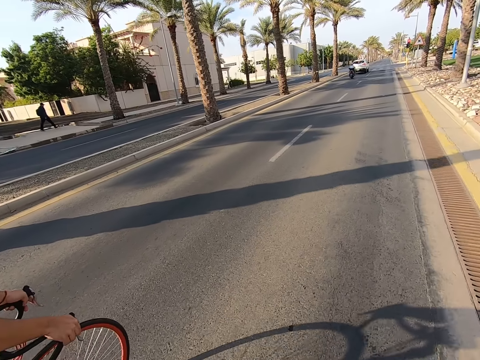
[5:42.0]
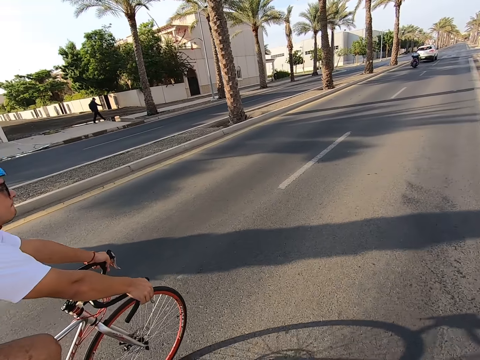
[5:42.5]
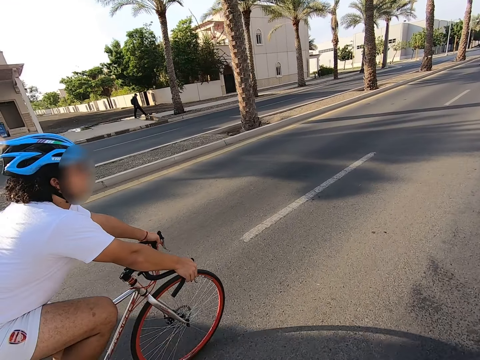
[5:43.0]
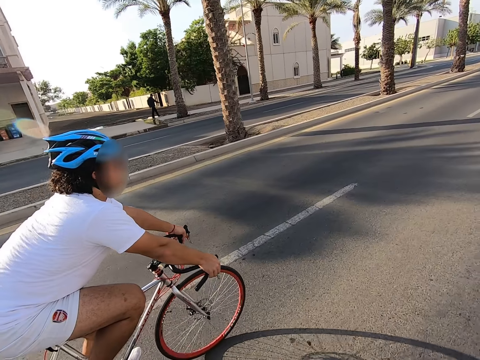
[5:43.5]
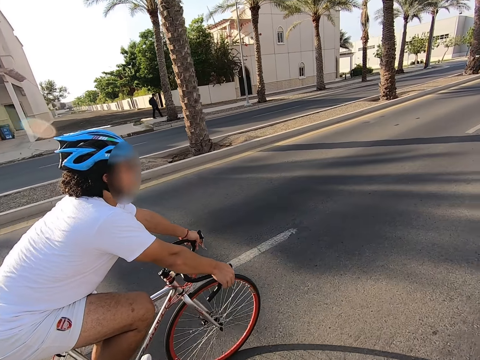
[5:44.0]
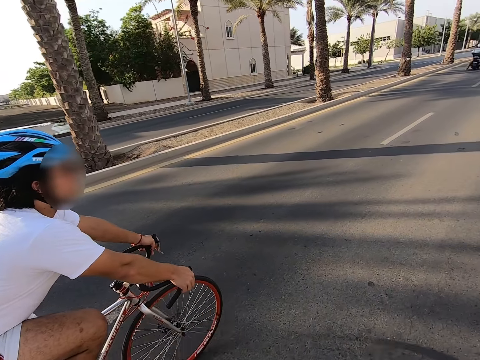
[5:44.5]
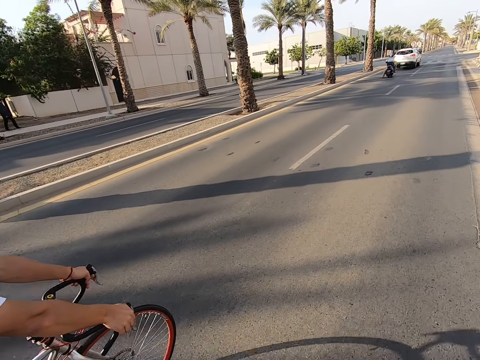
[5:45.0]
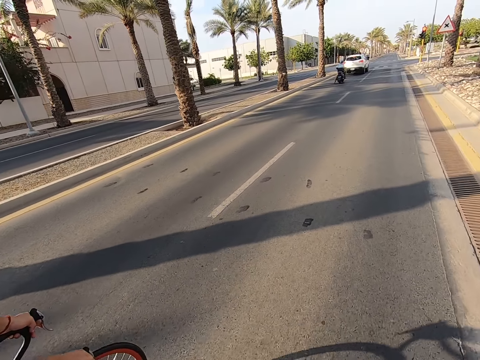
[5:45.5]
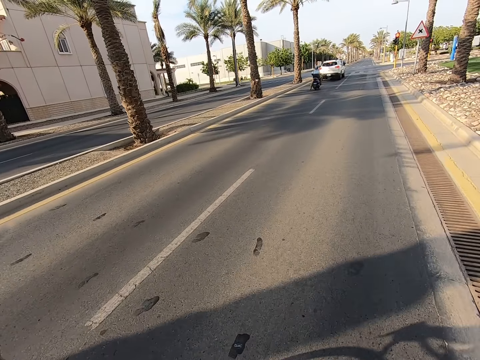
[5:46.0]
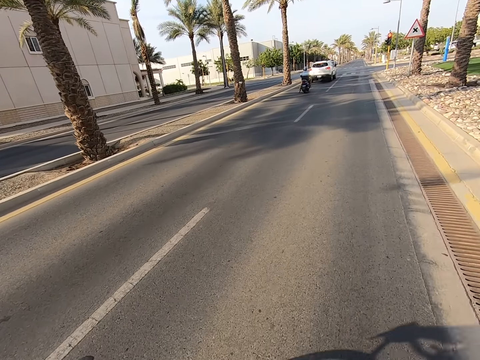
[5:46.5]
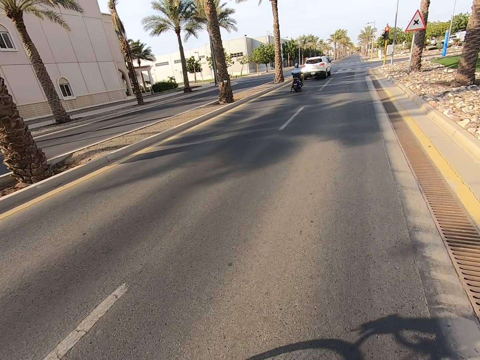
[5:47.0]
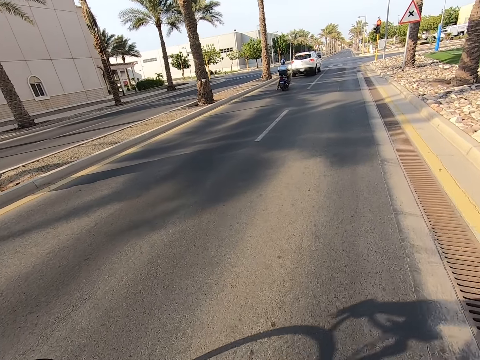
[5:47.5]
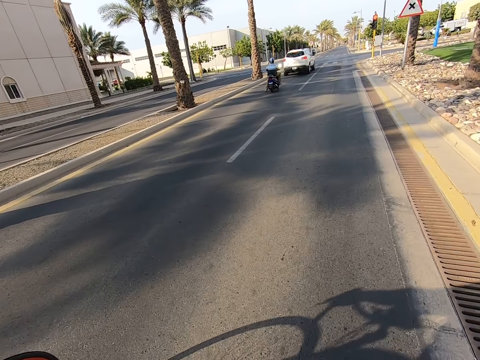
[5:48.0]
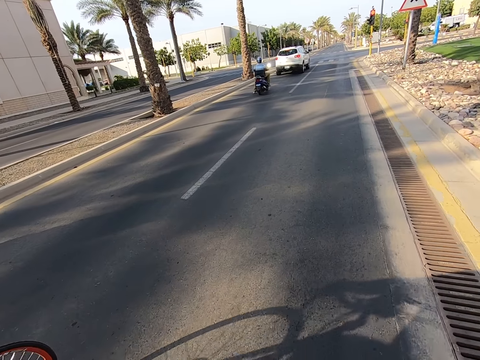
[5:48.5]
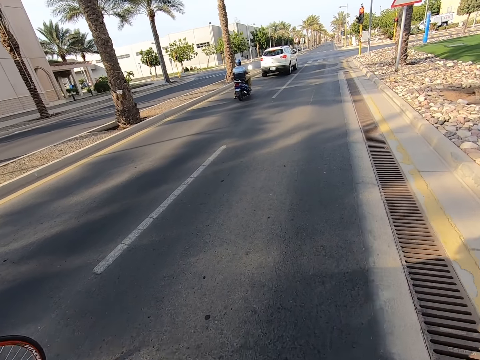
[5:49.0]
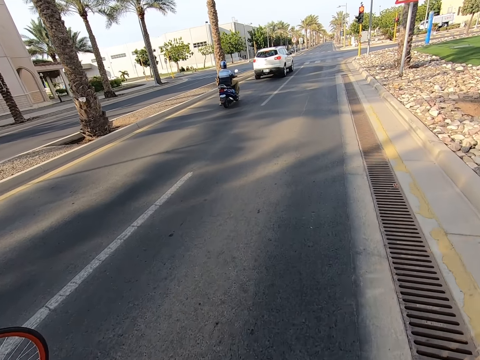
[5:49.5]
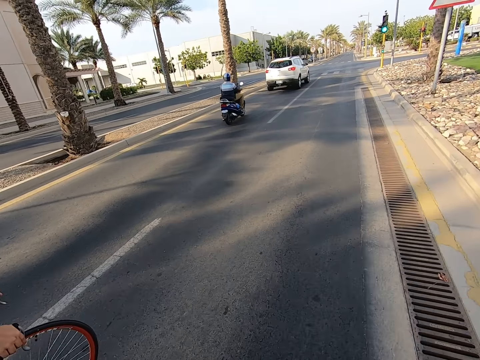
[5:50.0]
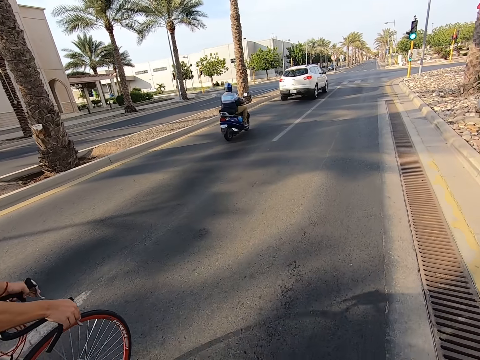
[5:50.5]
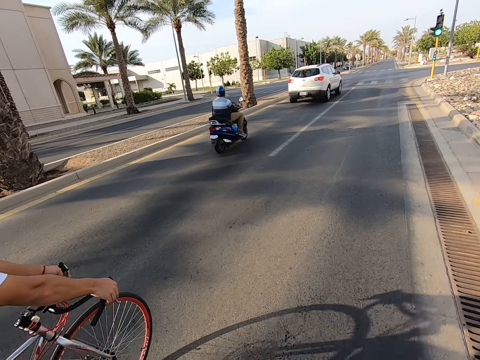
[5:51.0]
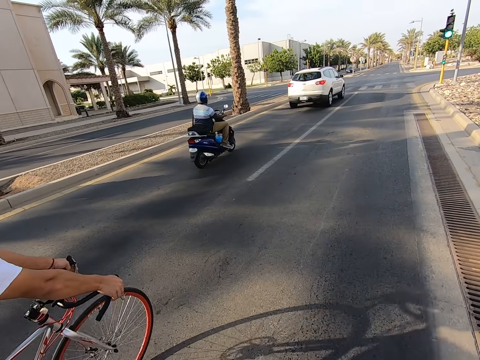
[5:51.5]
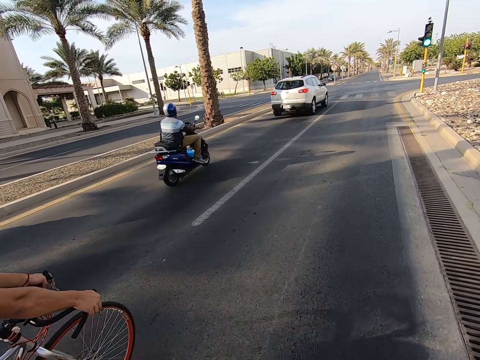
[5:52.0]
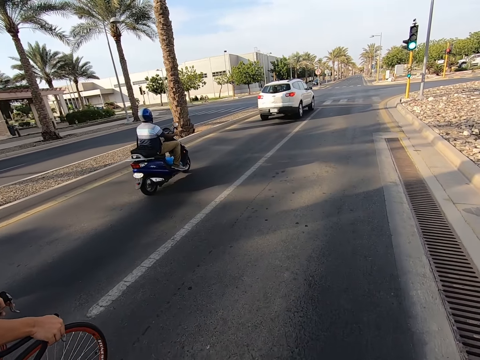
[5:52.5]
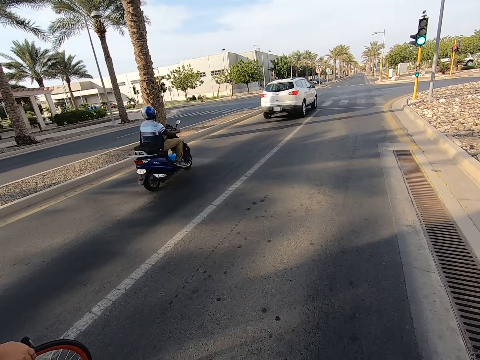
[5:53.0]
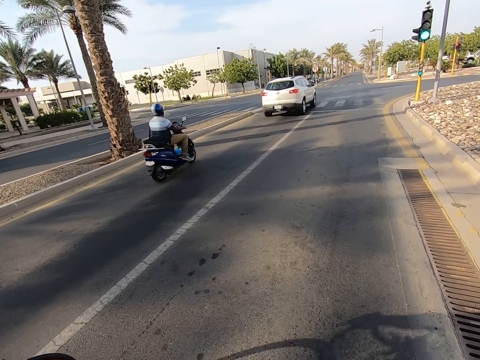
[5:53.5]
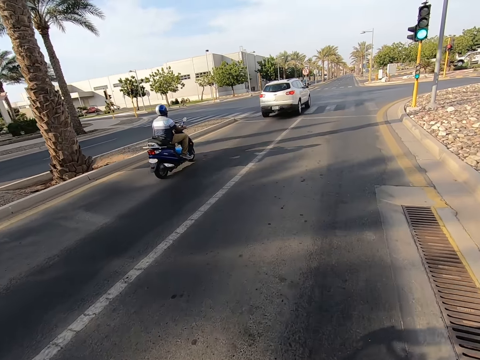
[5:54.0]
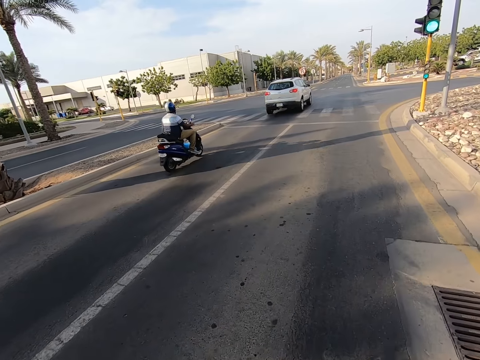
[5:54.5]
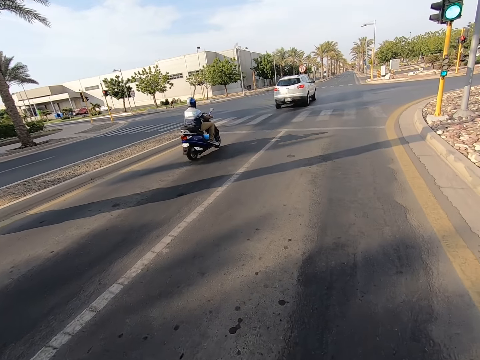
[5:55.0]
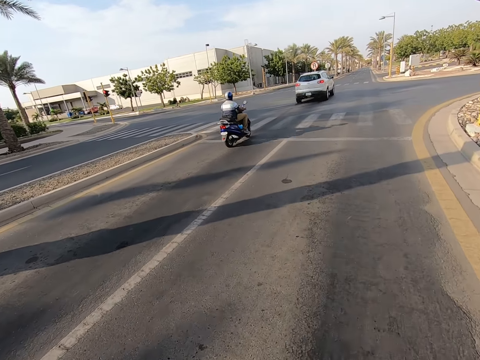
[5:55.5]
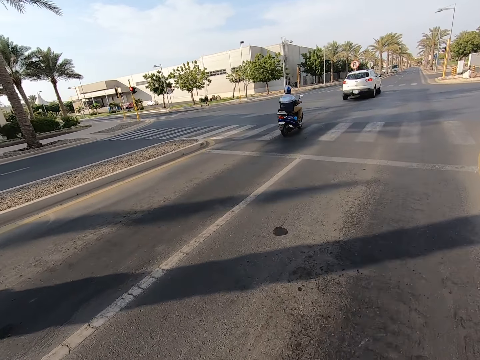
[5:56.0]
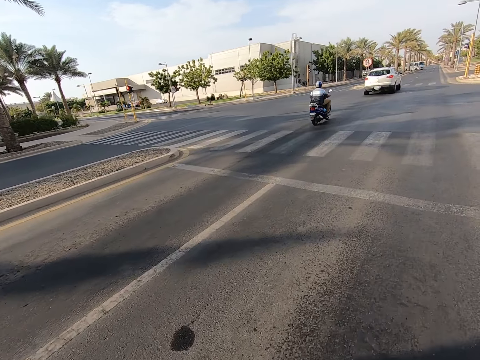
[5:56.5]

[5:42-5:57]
A man rides a bicycle on the road. The camera wearer rides a bicycle on the road.

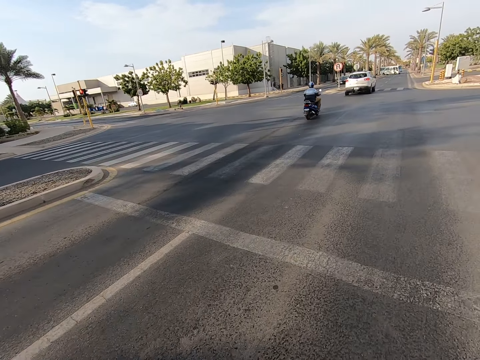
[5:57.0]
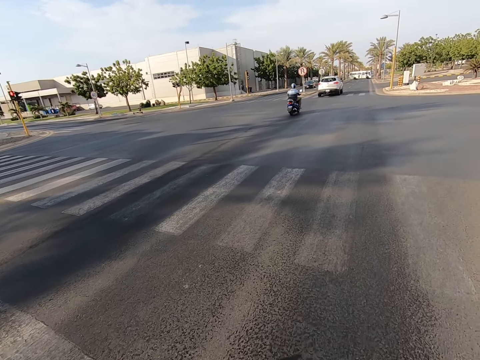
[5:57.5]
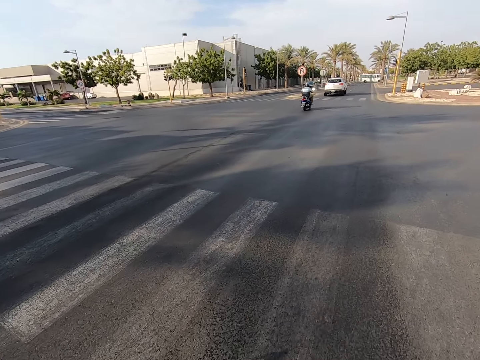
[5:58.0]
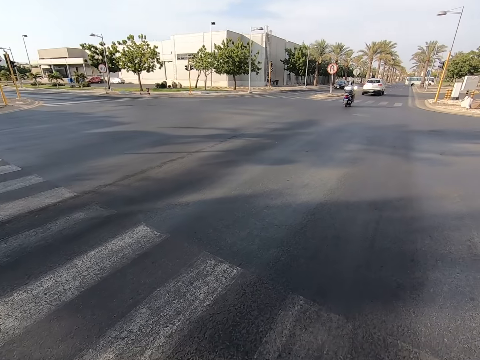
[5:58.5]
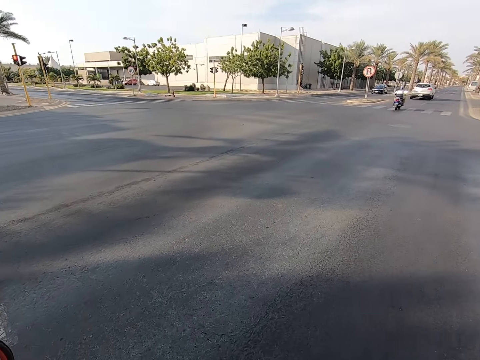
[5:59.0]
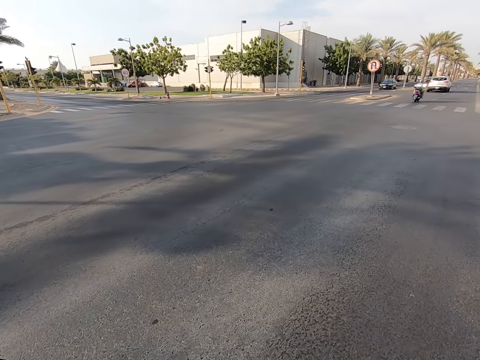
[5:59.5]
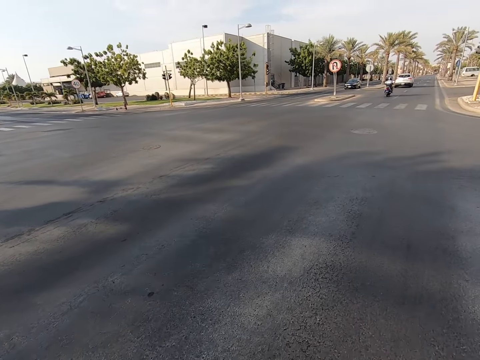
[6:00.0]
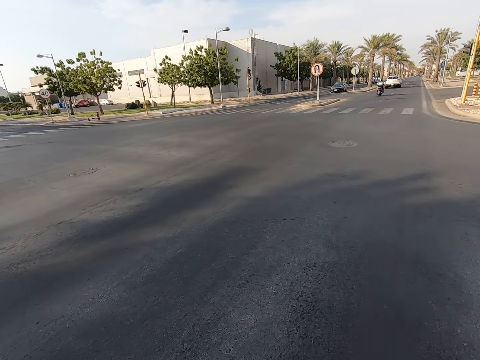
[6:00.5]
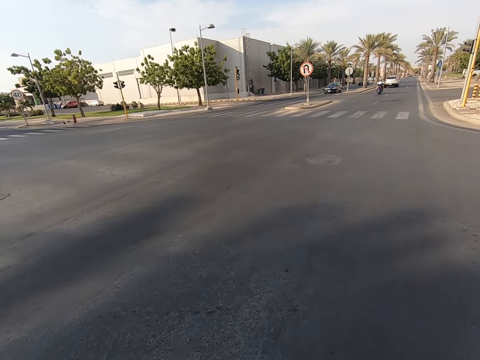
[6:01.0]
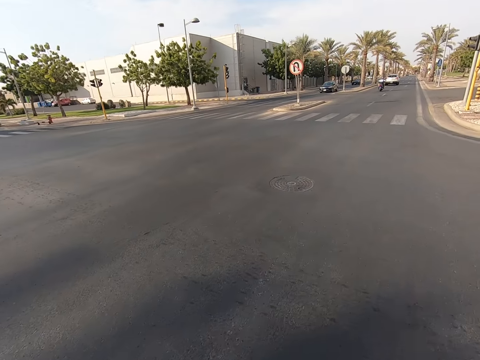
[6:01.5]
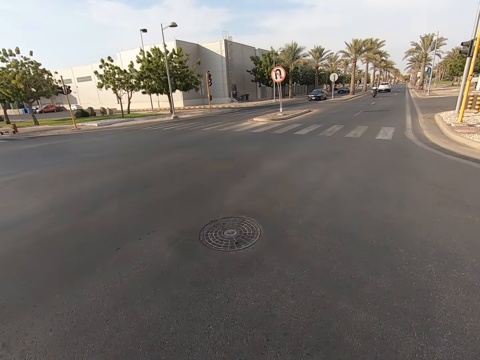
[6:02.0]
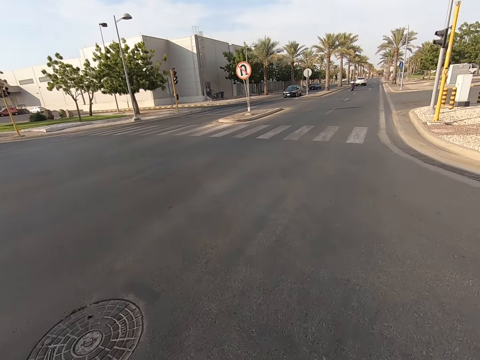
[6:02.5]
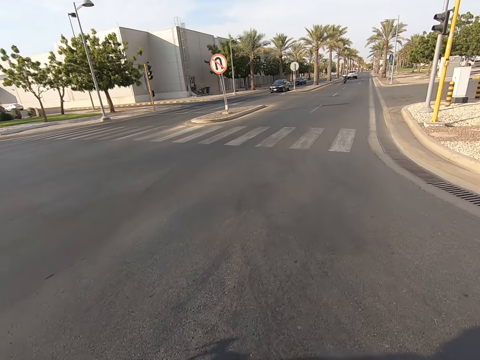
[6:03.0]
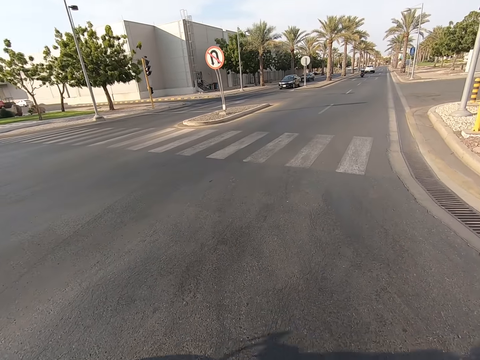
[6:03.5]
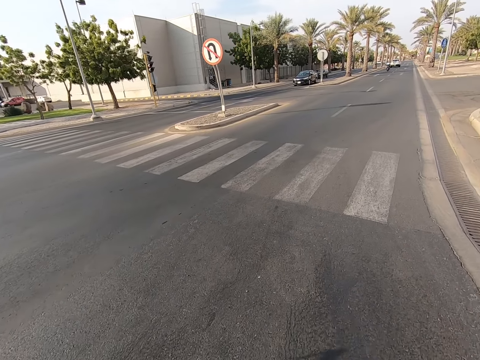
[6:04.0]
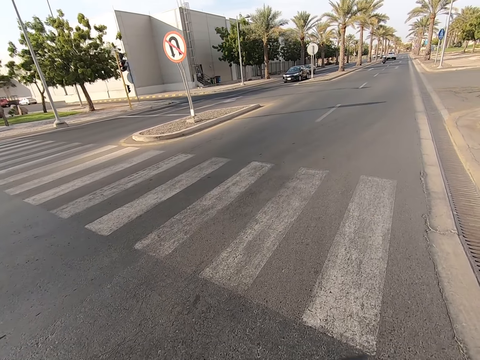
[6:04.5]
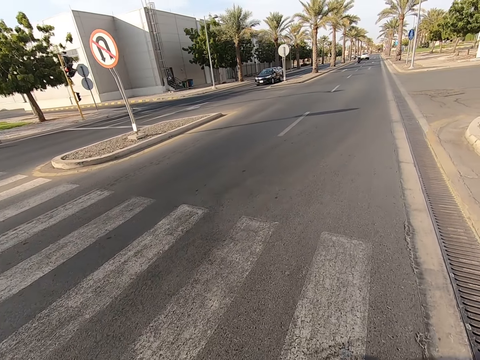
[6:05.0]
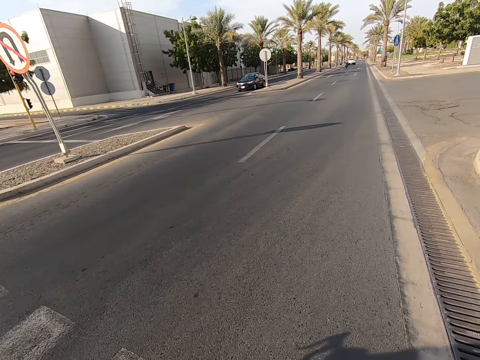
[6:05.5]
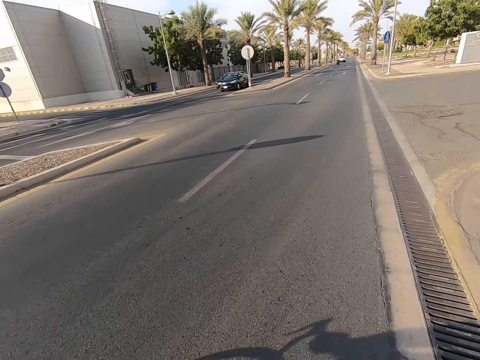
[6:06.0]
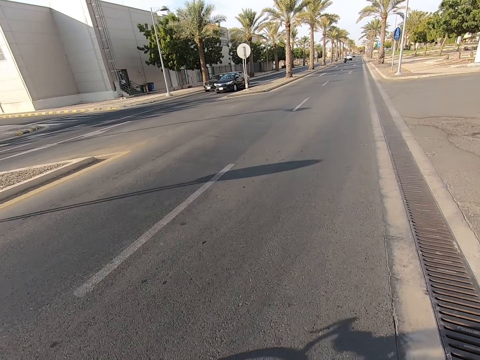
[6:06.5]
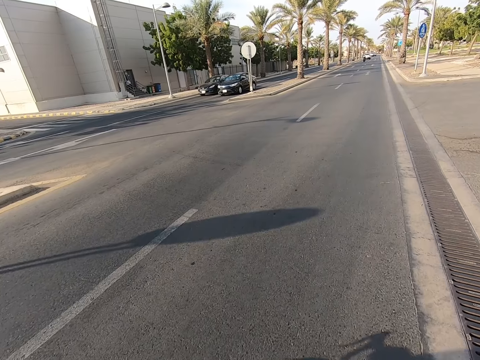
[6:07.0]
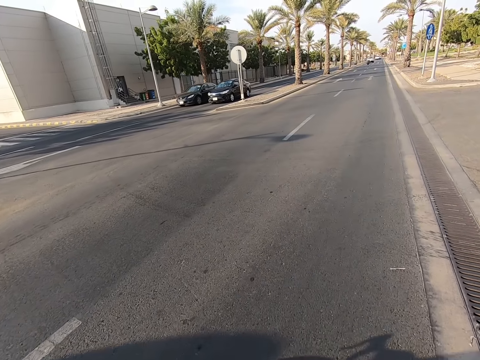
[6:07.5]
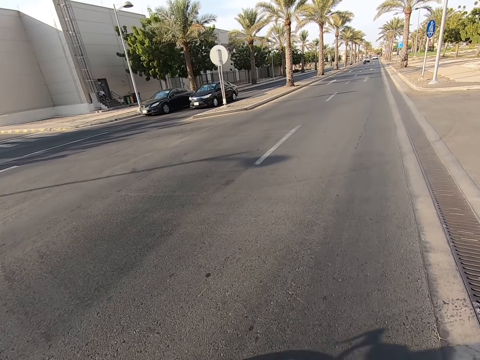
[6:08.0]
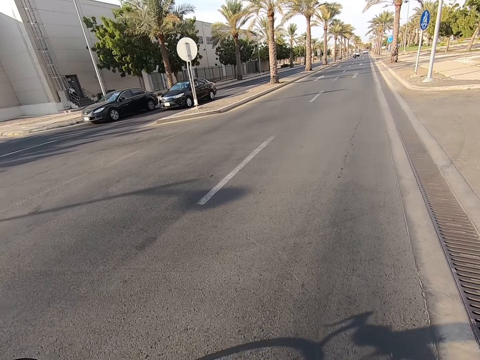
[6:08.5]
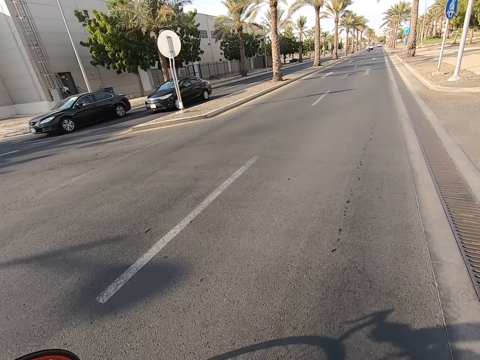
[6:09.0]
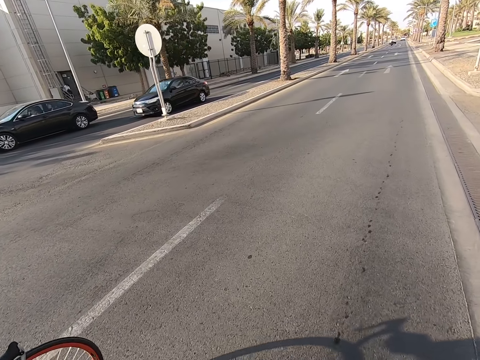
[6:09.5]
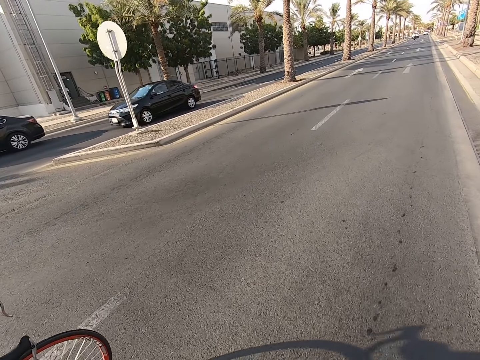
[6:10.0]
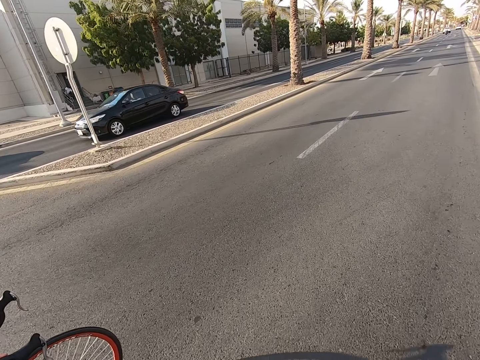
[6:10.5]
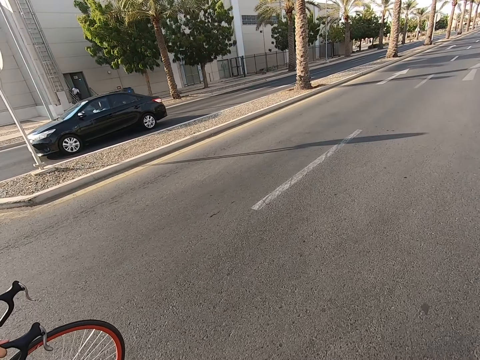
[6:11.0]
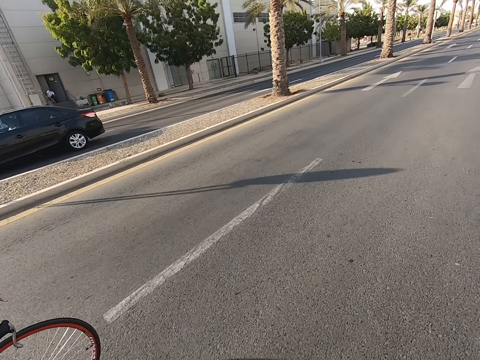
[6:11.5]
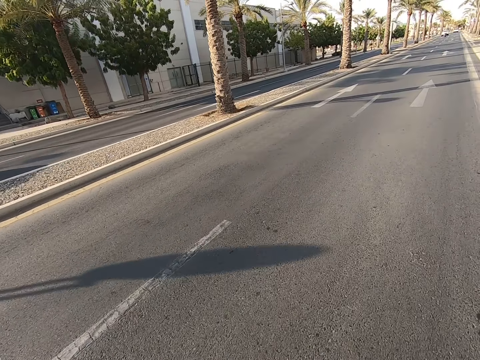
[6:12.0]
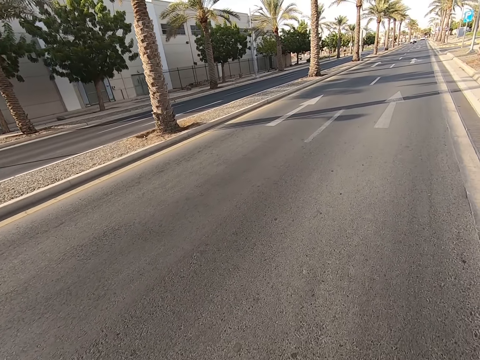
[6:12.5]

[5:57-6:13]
A man rides a bicycle on the road. The camera wearer rides a bicycle on the road.
